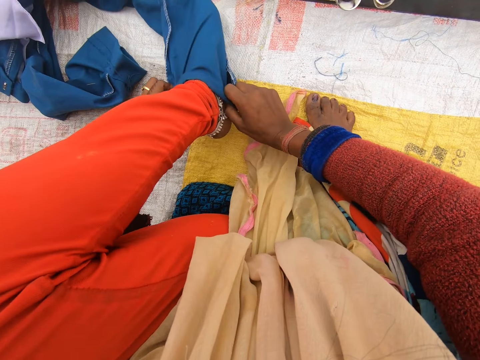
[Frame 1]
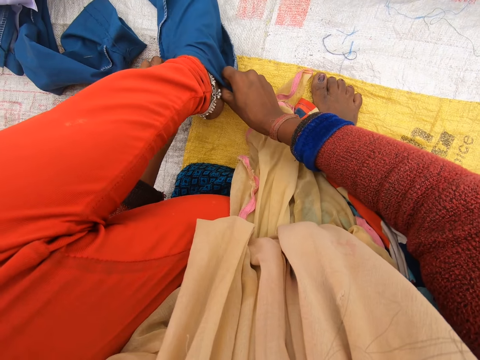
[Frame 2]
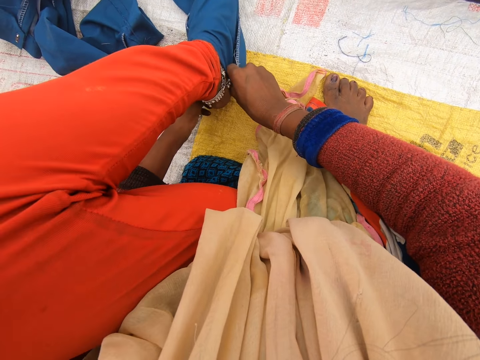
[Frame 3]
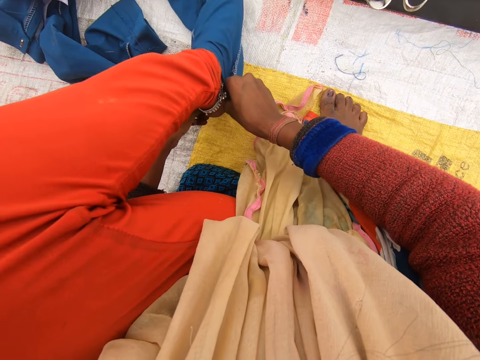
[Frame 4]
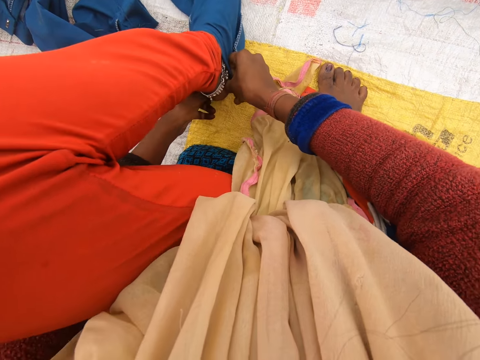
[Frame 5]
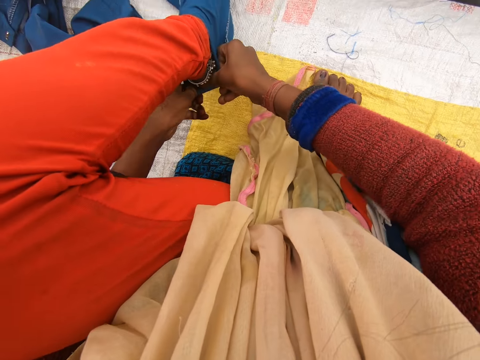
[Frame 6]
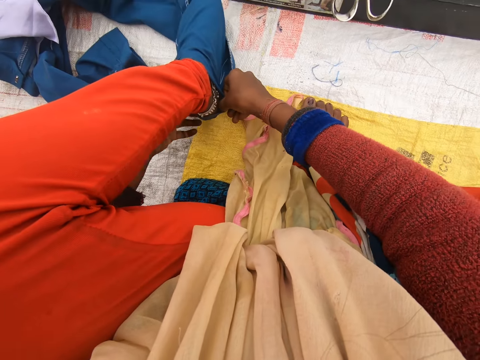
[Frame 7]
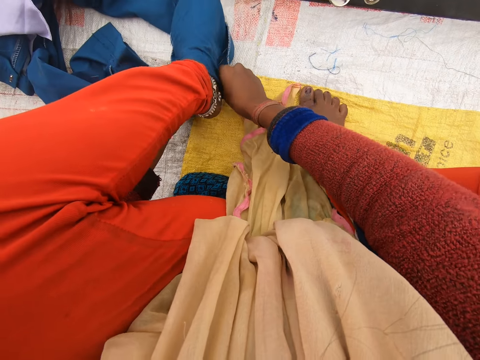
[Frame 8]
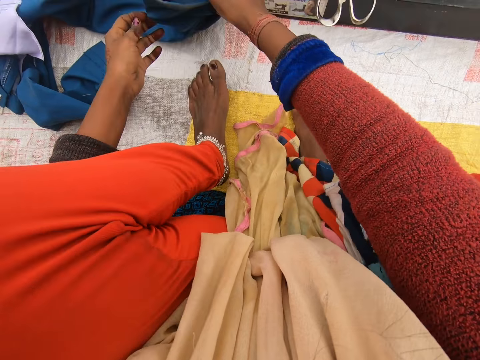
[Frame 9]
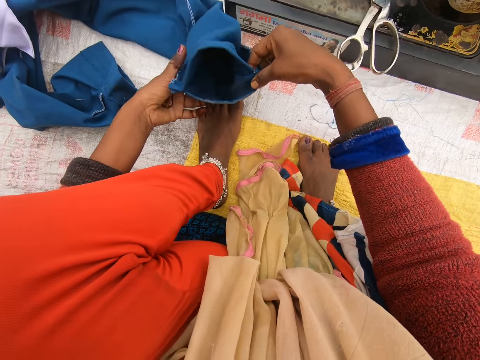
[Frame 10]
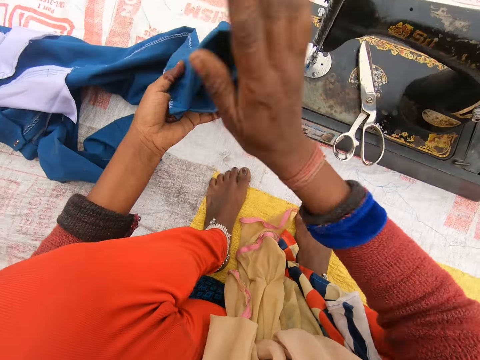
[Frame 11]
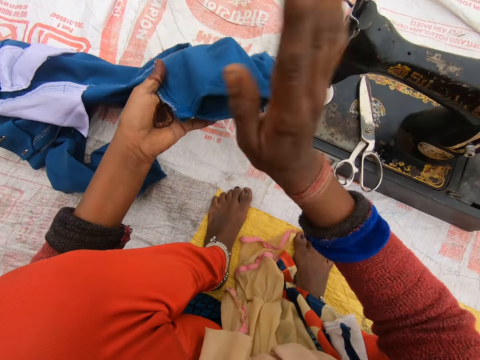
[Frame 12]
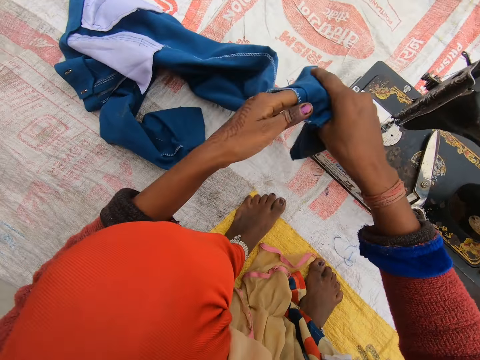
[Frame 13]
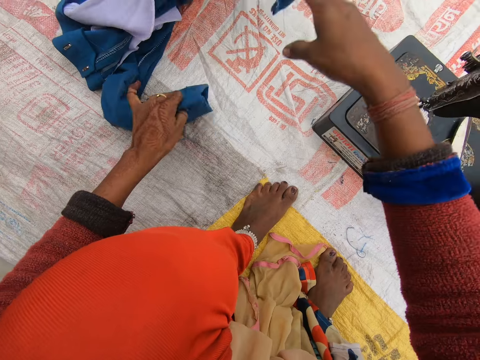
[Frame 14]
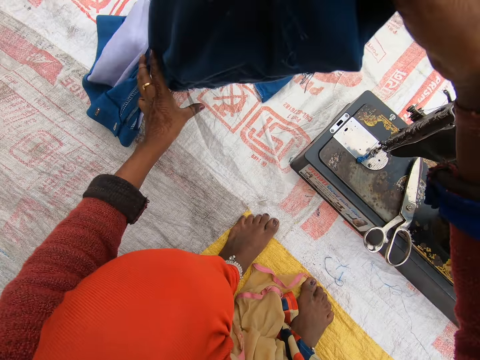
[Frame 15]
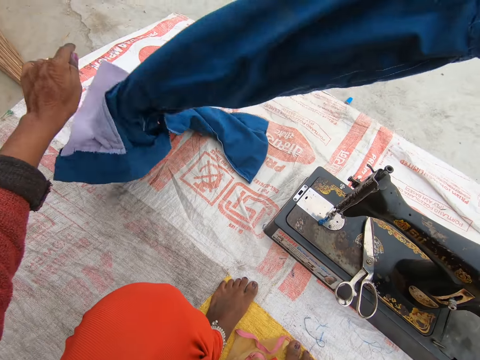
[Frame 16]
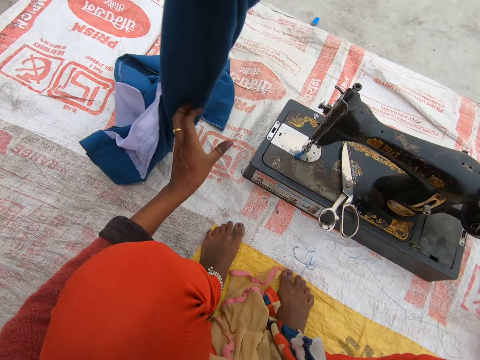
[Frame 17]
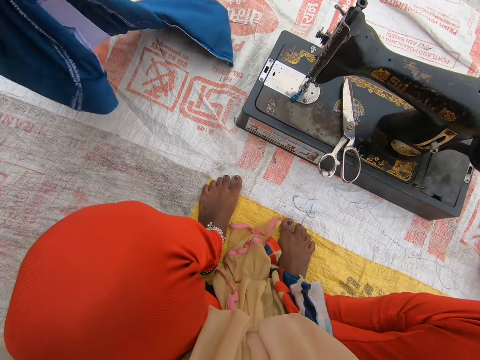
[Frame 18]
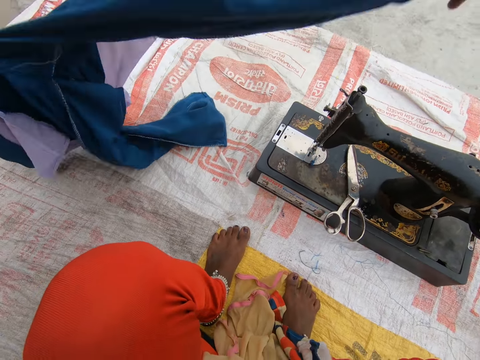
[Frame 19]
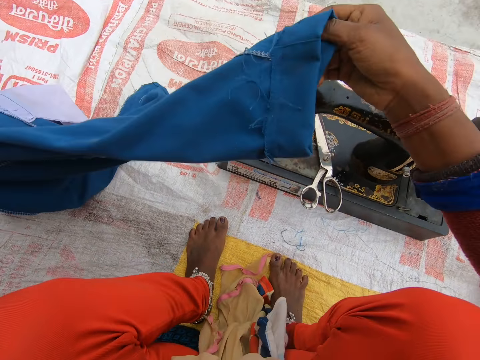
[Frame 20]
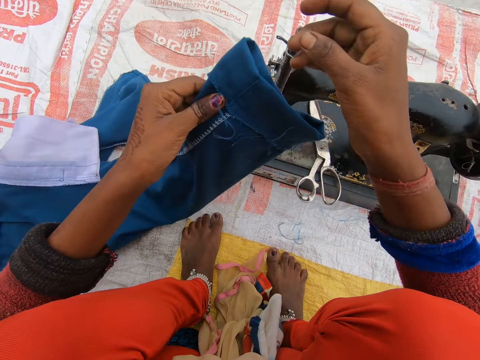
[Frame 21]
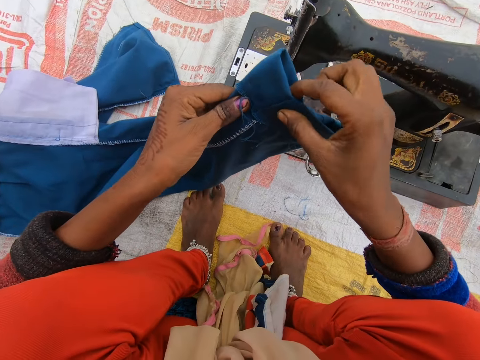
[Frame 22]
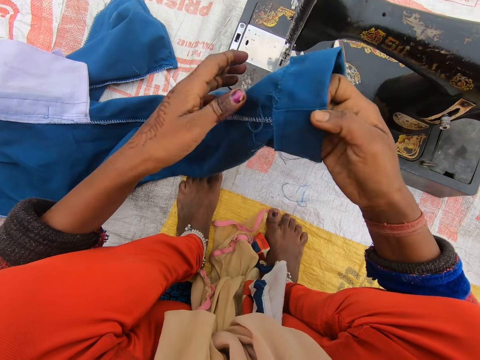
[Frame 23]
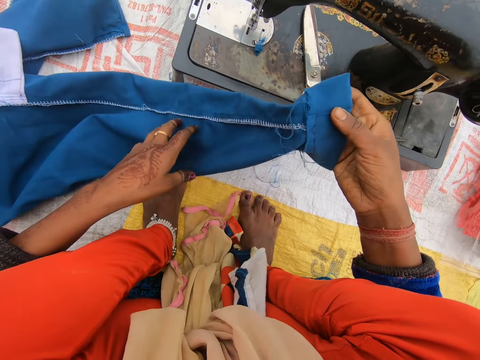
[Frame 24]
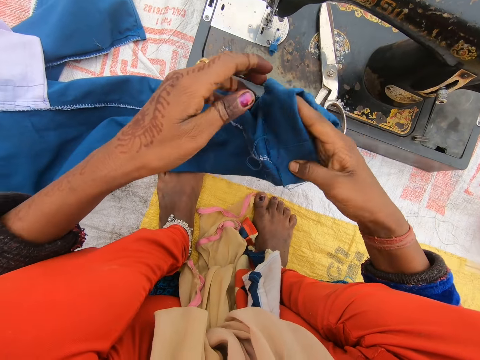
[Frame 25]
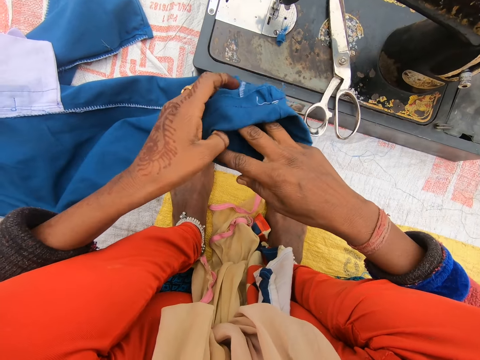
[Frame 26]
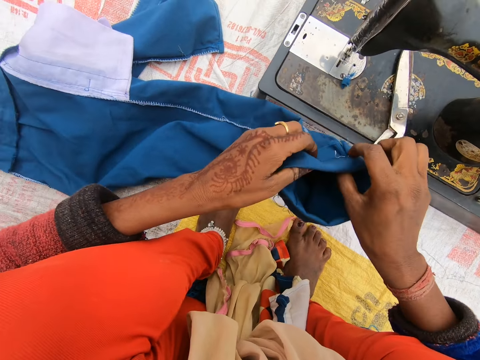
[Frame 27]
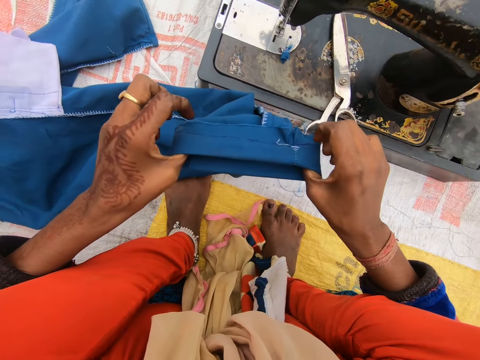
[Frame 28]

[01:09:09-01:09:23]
The camera wearer removes the pair of trousers from her left foot. She dusts the tip of the pair of trousers and stretches the pair of trousers.

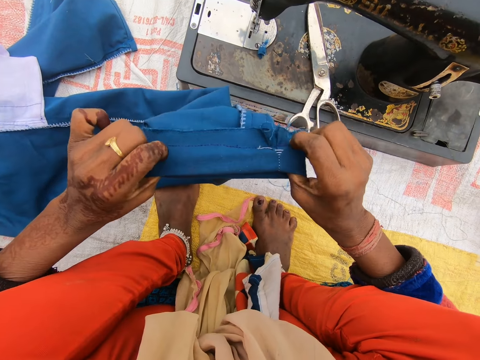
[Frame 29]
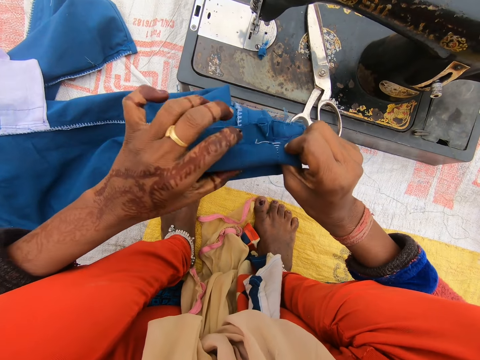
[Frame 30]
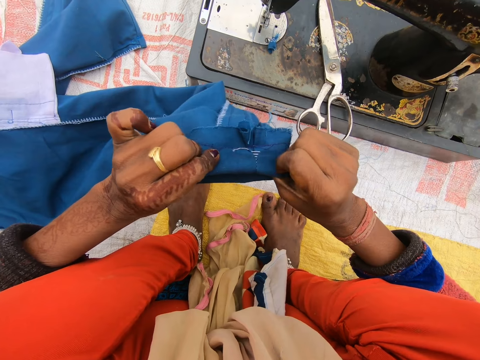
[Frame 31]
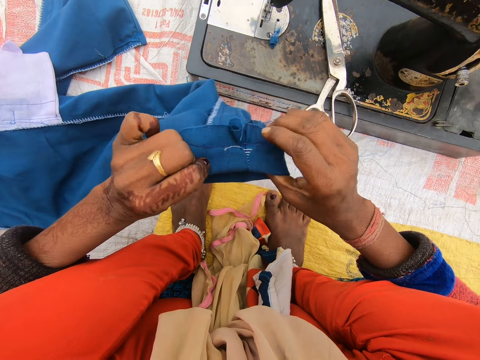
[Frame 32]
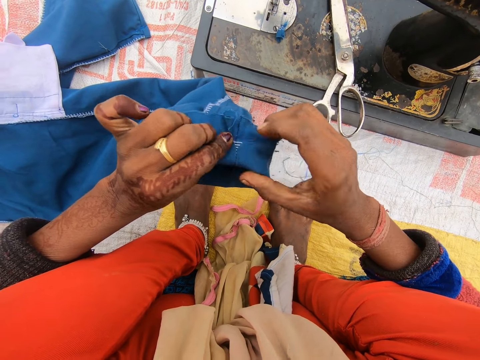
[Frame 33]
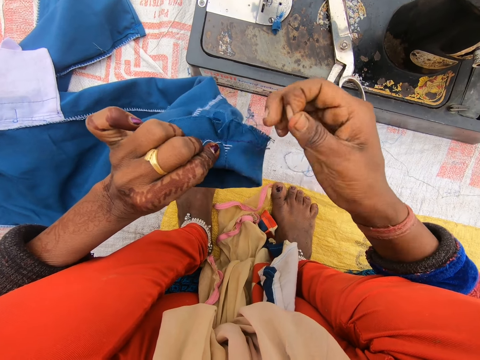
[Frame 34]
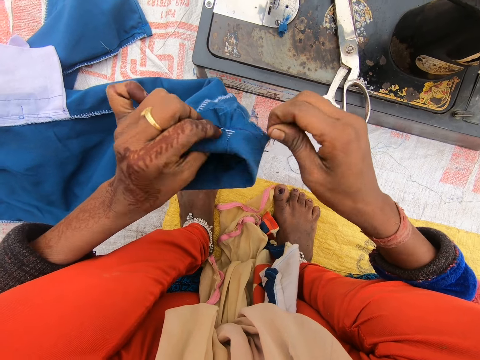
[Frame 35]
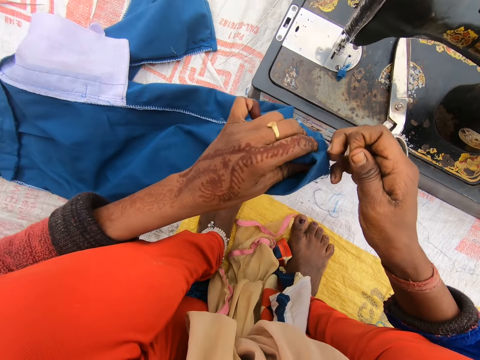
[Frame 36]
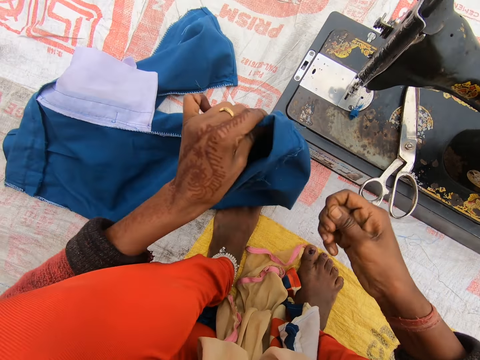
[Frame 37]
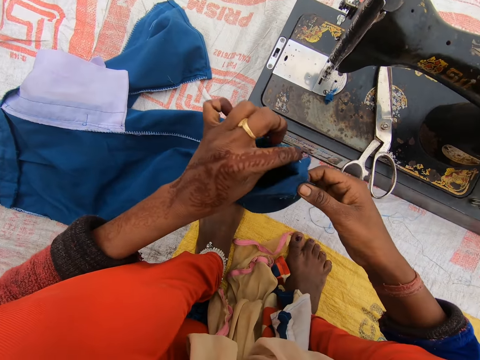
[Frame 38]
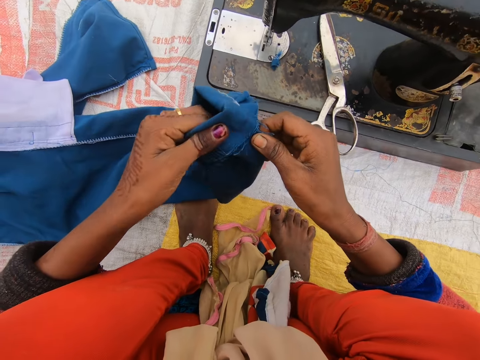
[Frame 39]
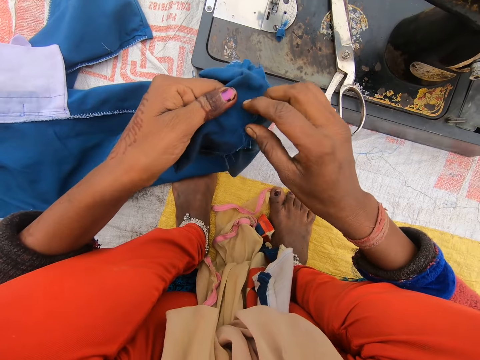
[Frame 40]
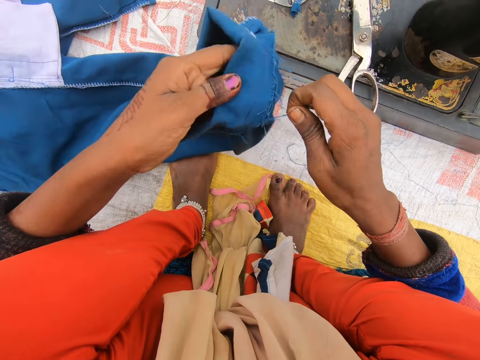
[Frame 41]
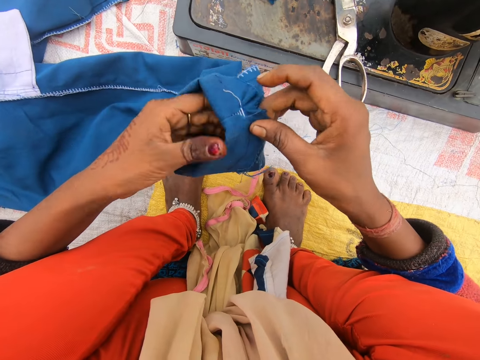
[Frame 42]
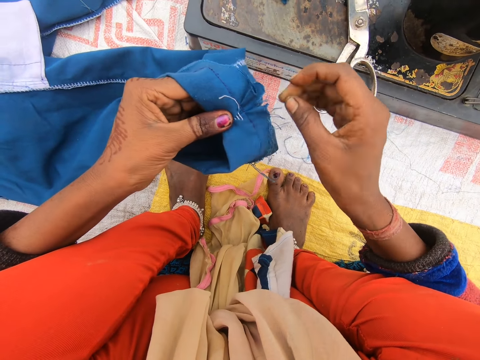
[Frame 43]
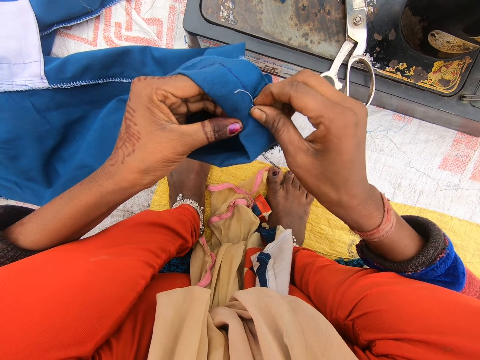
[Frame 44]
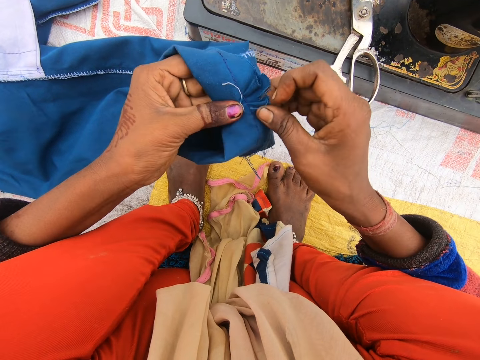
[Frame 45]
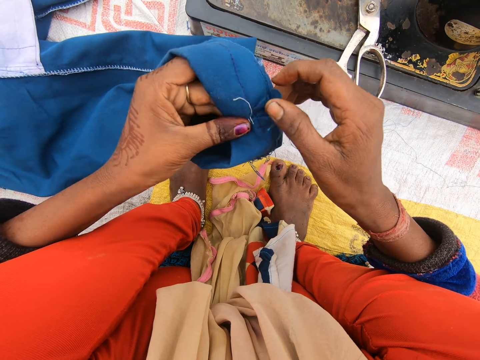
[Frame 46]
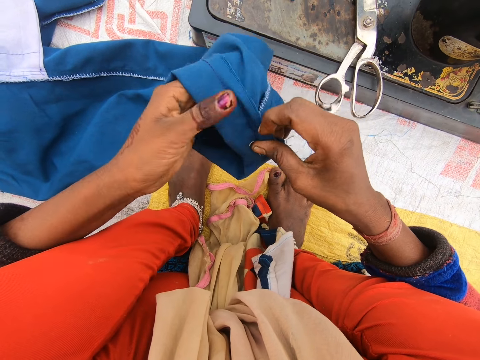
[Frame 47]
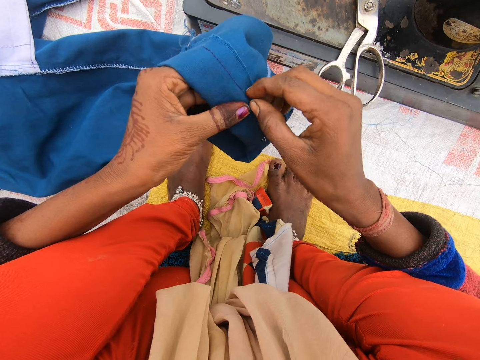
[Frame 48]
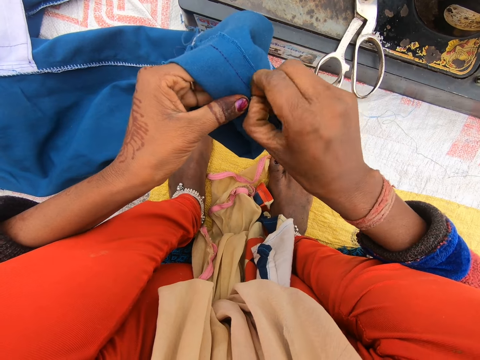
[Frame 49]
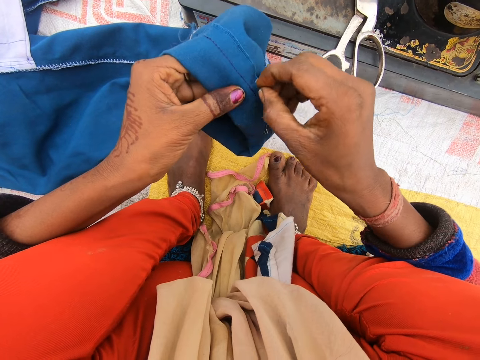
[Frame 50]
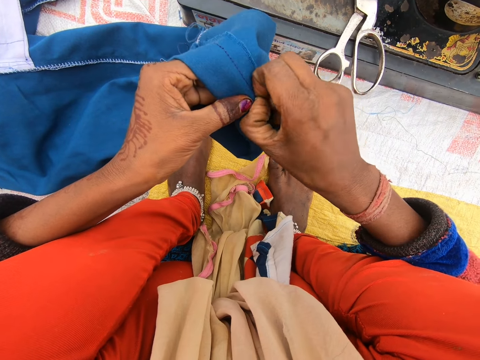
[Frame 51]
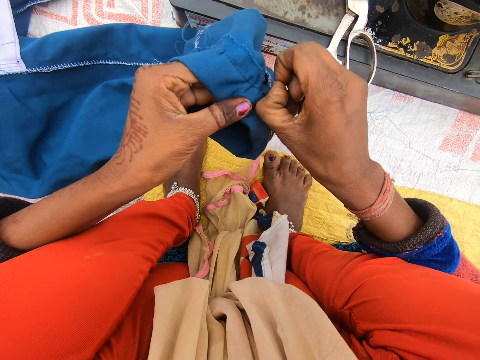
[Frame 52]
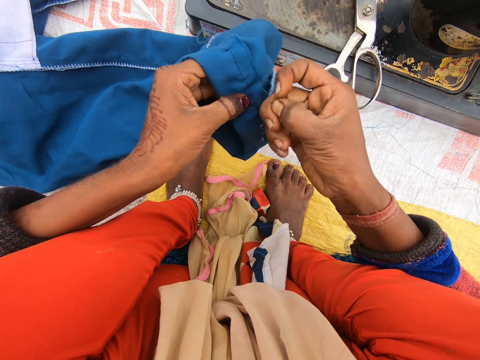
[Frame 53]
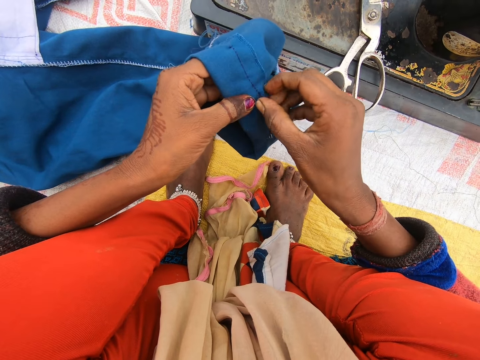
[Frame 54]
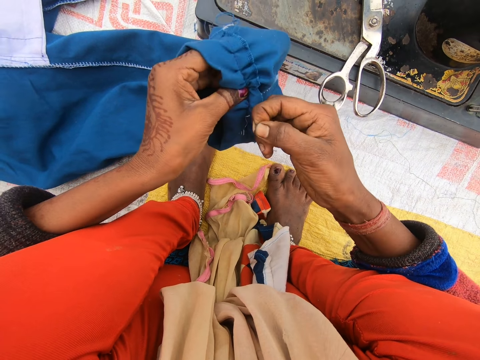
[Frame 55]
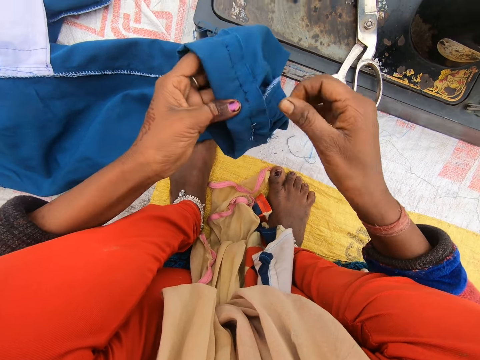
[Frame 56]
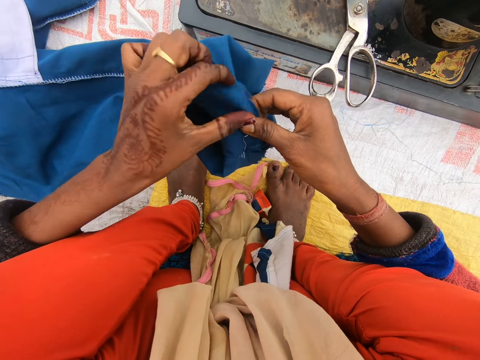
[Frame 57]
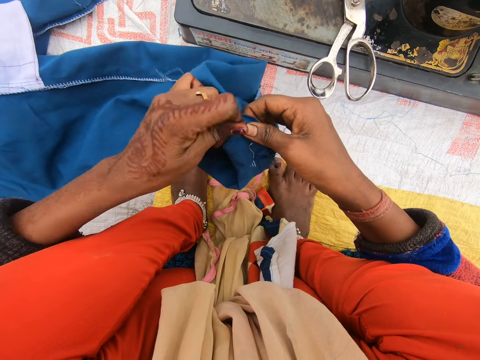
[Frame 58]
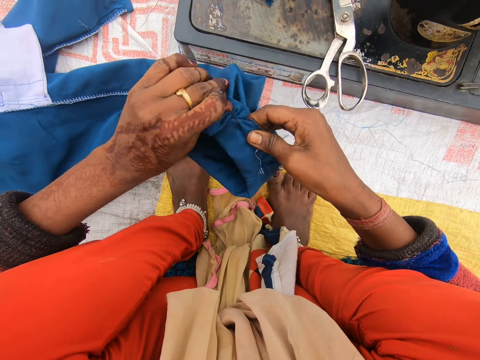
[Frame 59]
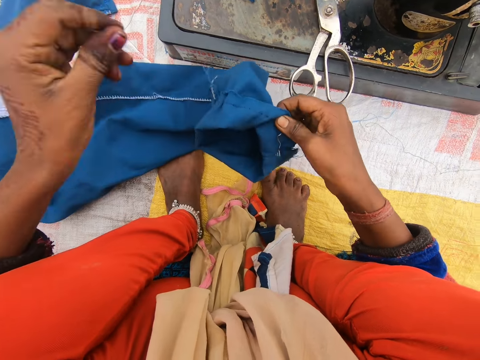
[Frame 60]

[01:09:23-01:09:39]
The camera wearer cuts a thread on the tip of the pair of trousers. They pull the threads. They loosen the sewing on the tip of one of the legs of the pair of trousers.
